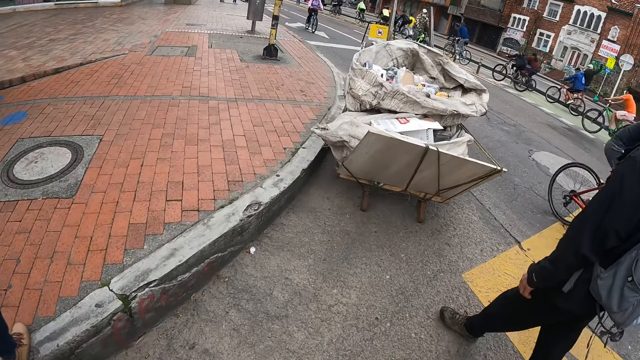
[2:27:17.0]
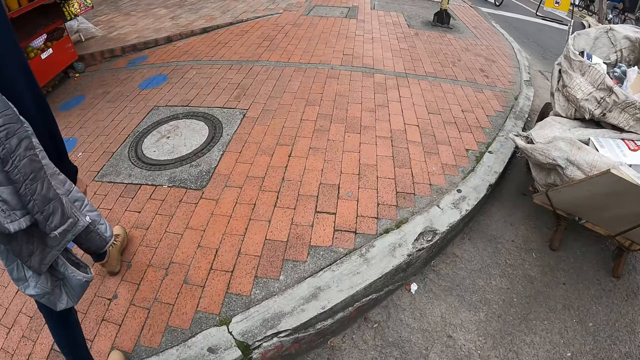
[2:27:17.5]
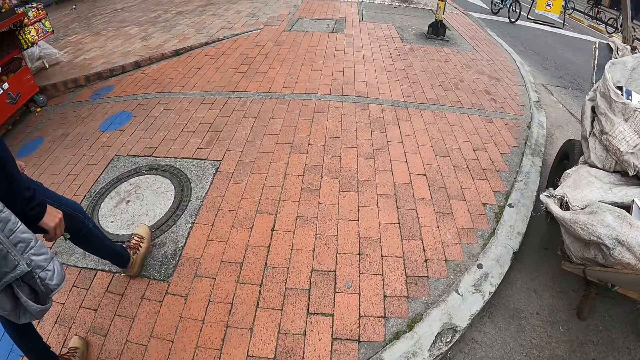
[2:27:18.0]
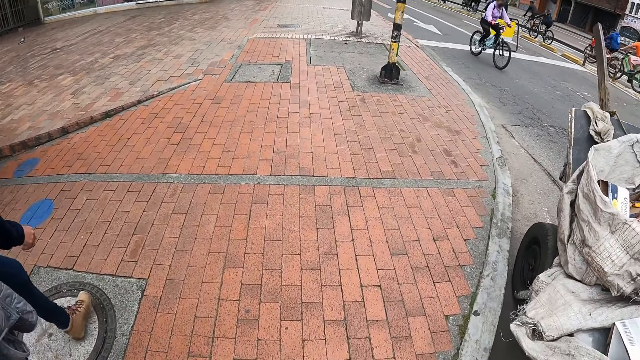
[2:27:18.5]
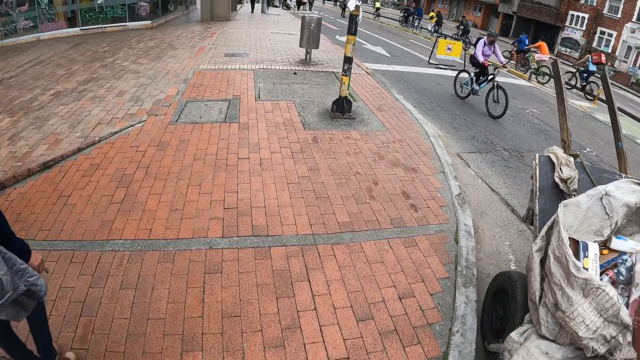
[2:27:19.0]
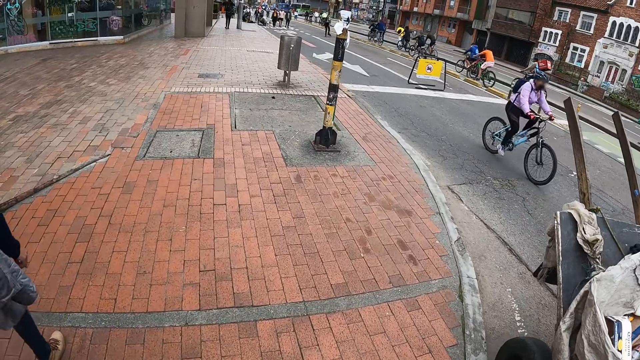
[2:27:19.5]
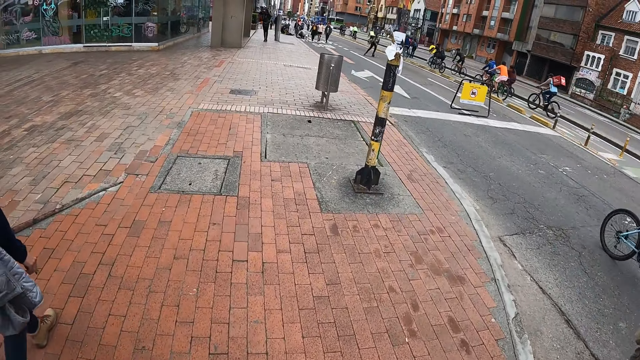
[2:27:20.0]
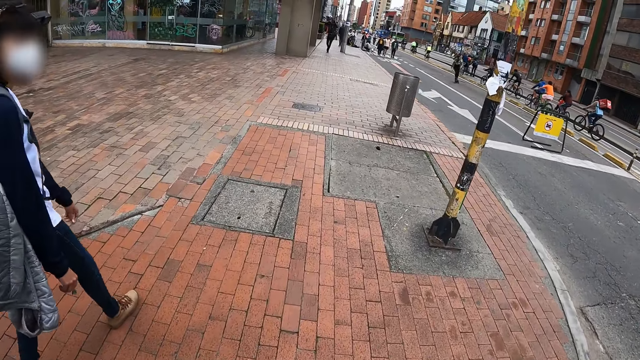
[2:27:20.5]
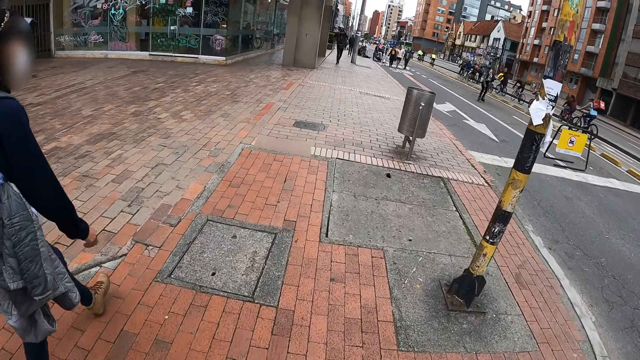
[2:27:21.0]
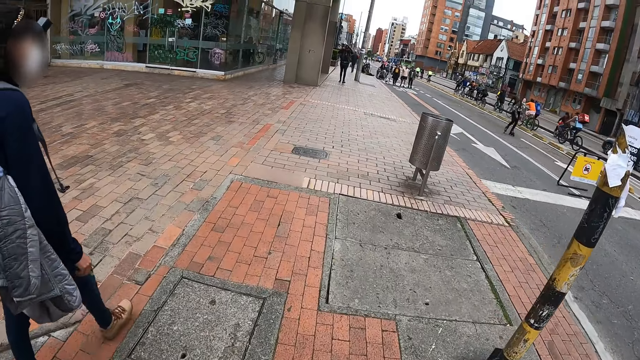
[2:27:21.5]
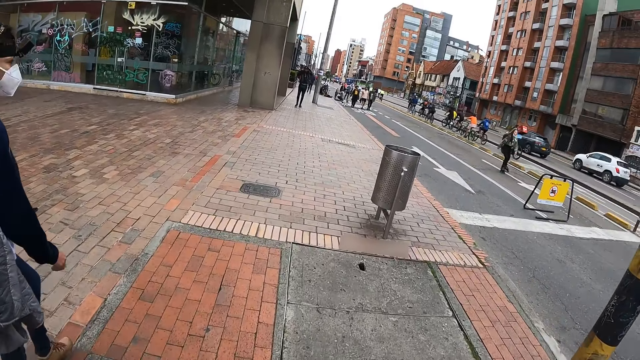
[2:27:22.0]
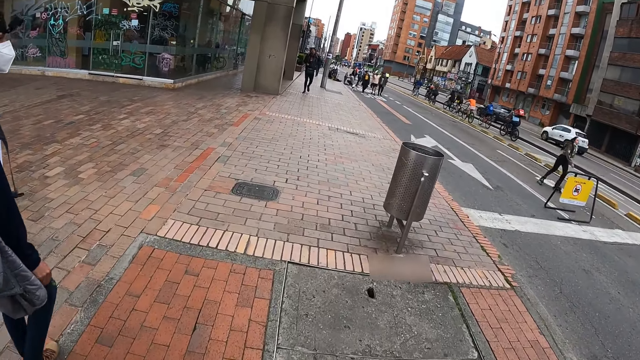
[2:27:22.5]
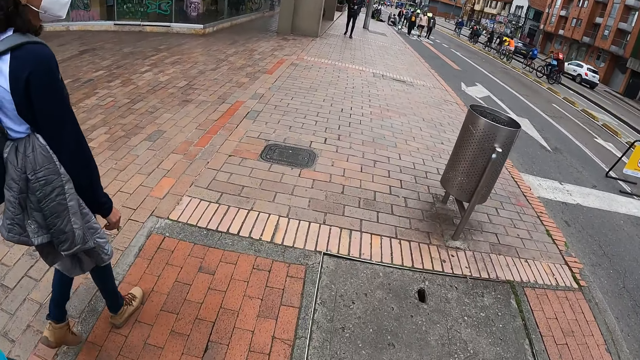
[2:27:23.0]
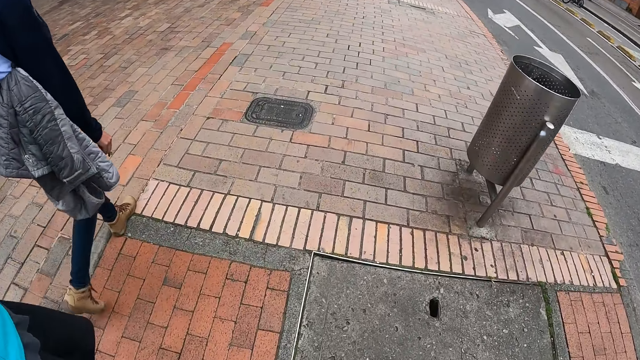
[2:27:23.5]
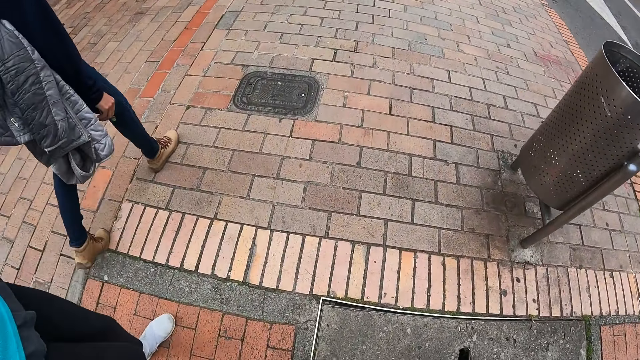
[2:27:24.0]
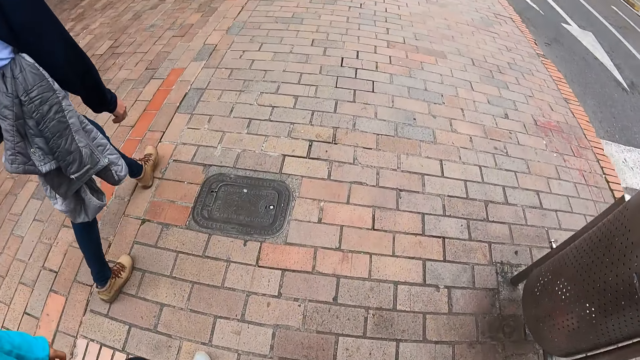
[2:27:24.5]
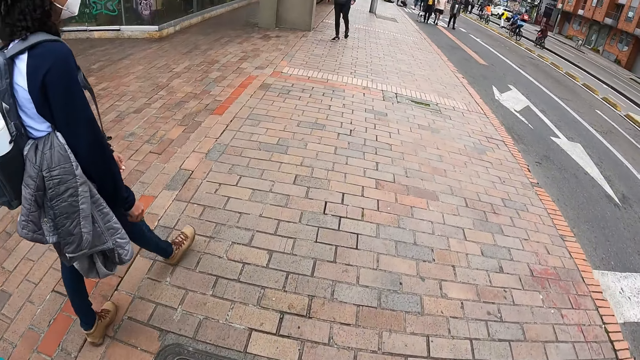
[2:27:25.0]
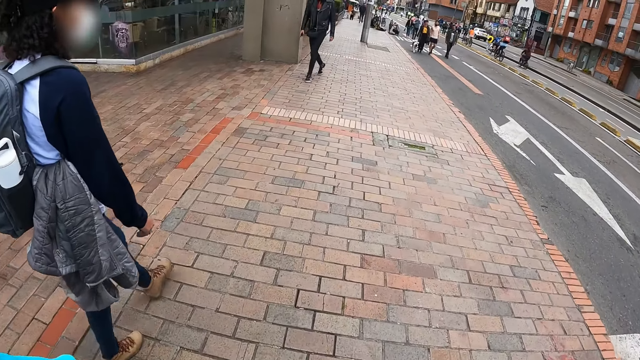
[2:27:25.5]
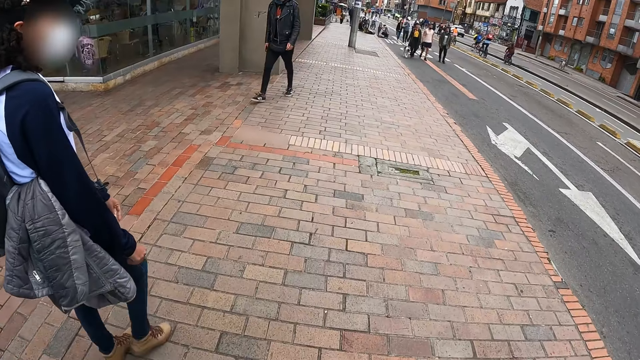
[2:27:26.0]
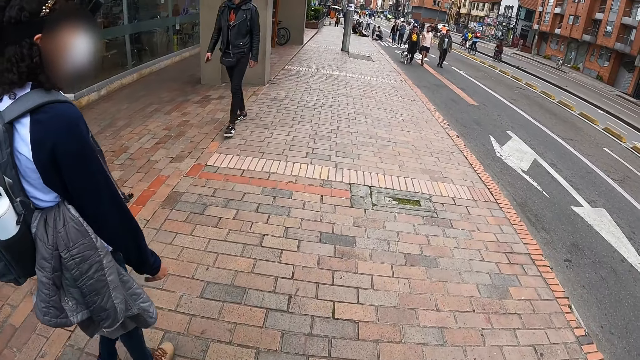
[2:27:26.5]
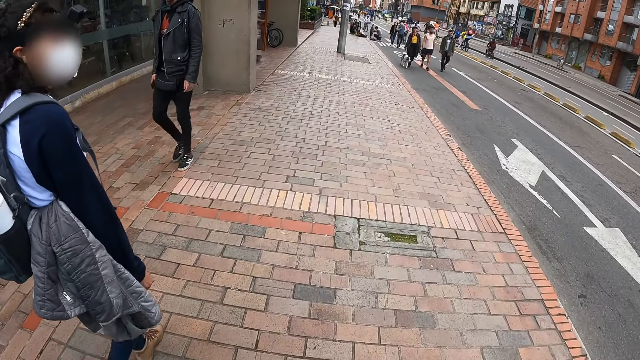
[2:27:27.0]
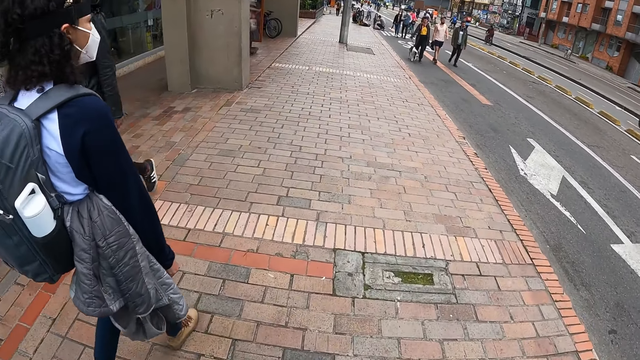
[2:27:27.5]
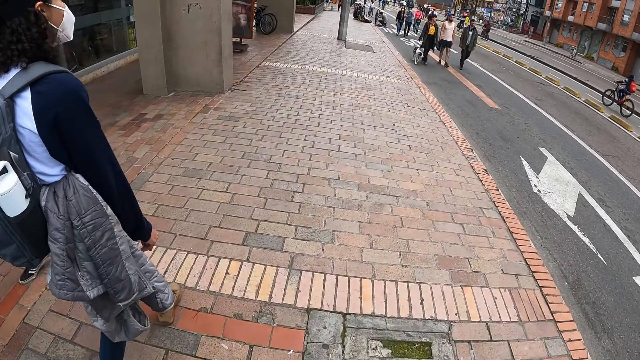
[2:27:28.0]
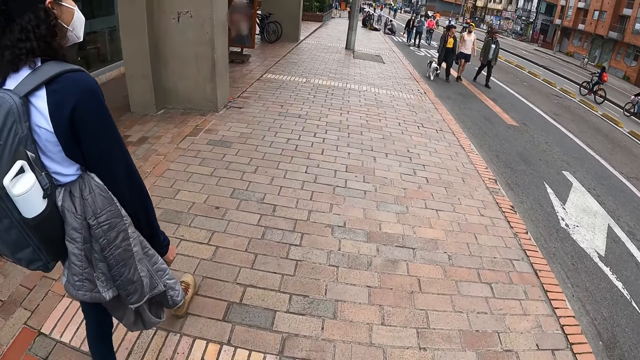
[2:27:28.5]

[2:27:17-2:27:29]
The woman walks on a sidewalk on the road. The camera wearer walks on the sidewalk on the road. Another woman walks on the sidewalk on the road.

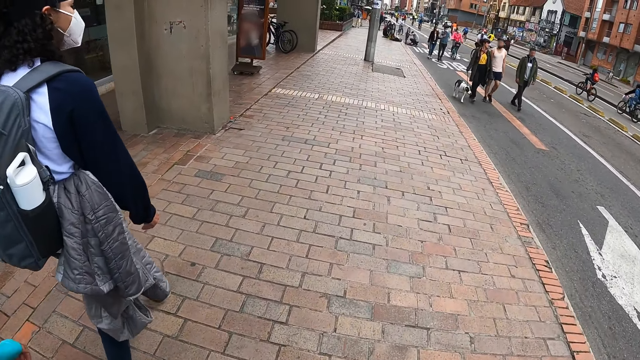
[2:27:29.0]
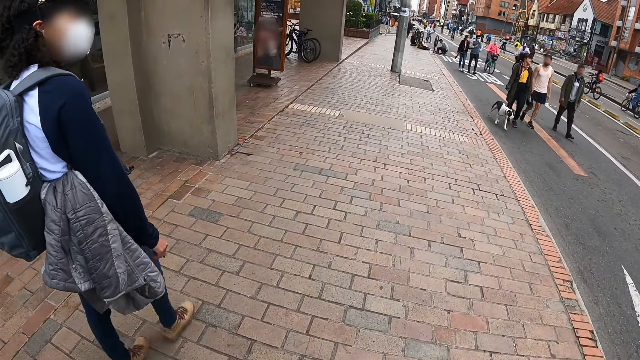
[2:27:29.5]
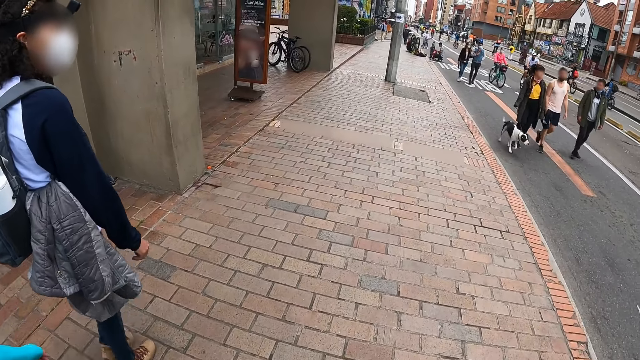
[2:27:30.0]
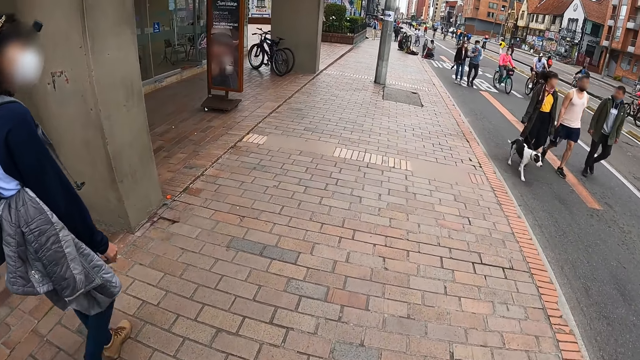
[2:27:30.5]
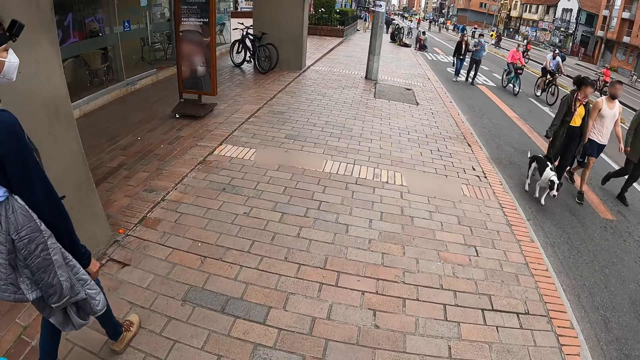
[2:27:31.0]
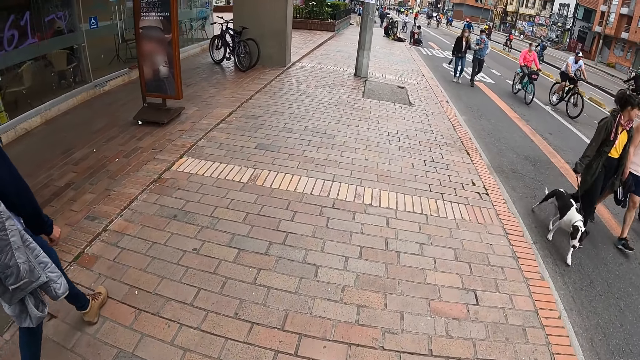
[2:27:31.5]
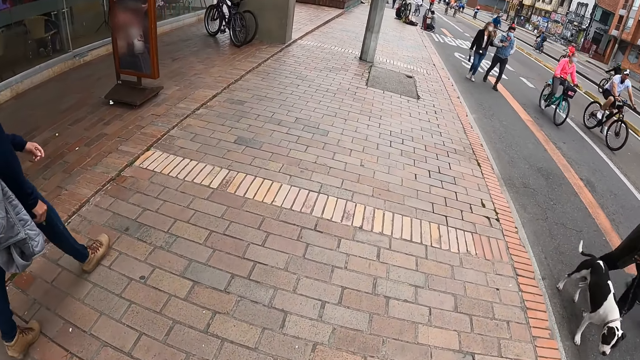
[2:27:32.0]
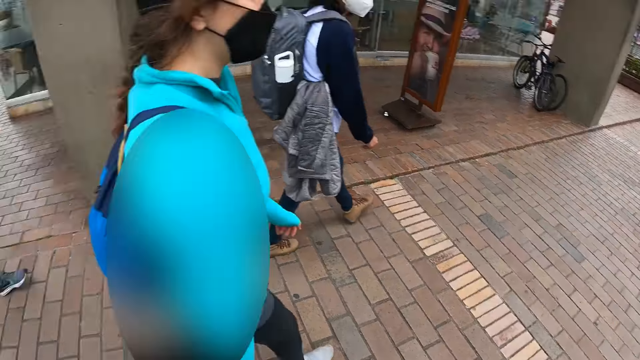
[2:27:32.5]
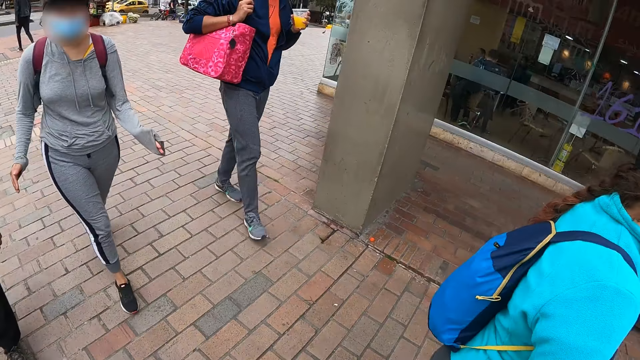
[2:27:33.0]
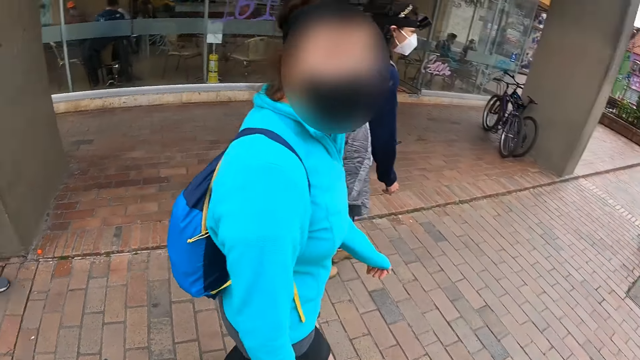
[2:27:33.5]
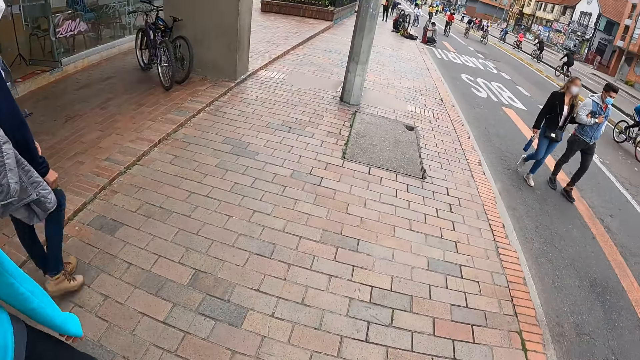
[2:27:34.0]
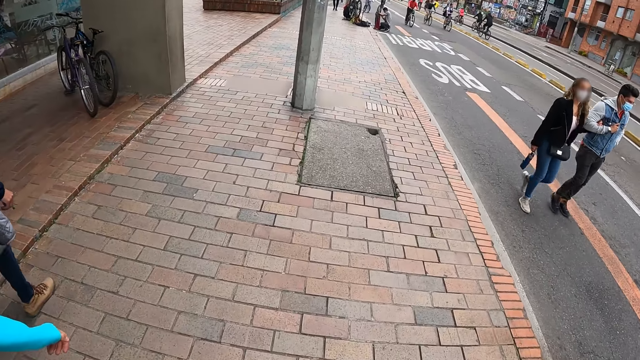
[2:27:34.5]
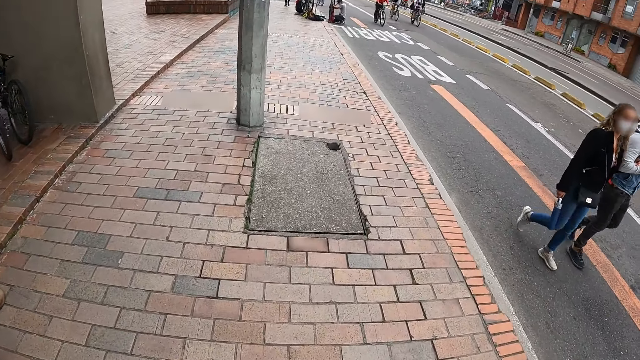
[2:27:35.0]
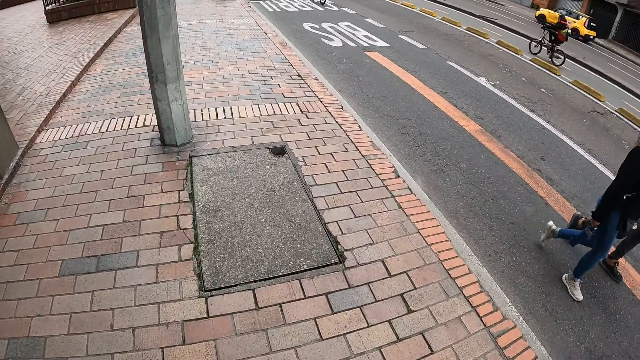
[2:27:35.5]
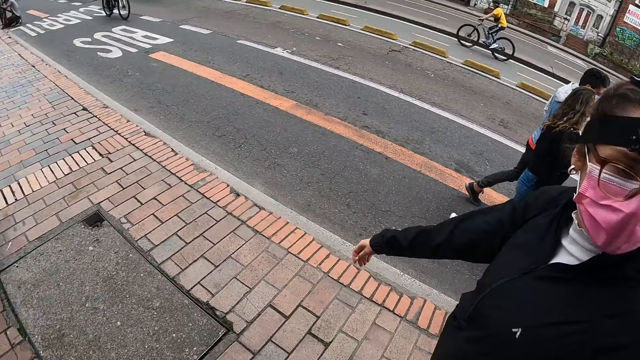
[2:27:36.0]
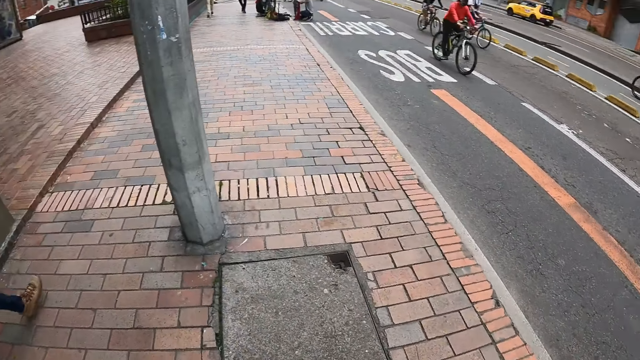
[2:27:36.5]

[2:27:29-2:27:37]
The man walks on the sidewalk on the road. The woman walks on the sidewalk on the road. Another woman walks on the sidewalk on the road.
